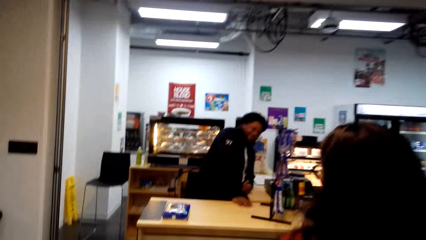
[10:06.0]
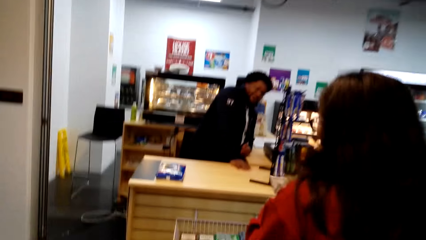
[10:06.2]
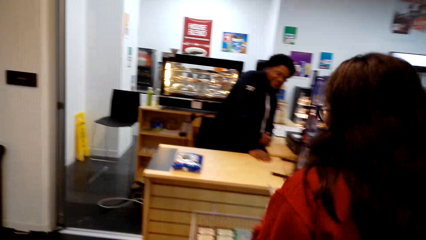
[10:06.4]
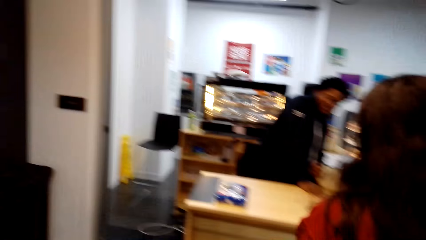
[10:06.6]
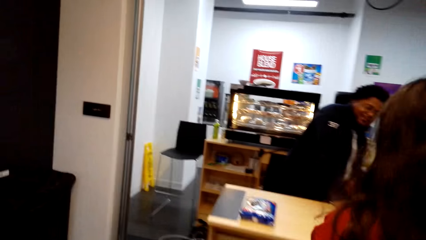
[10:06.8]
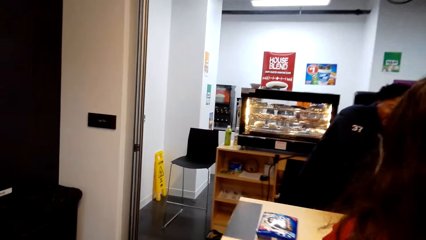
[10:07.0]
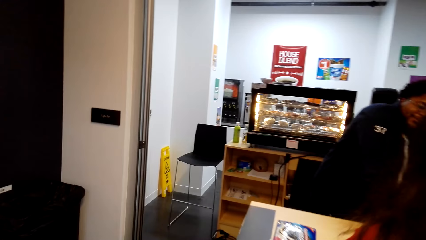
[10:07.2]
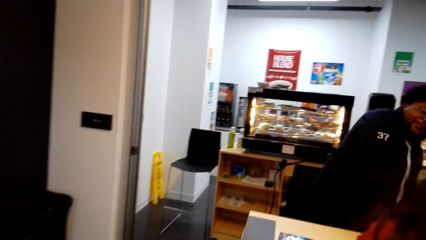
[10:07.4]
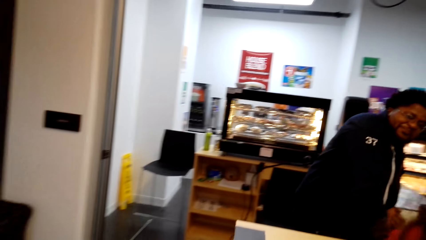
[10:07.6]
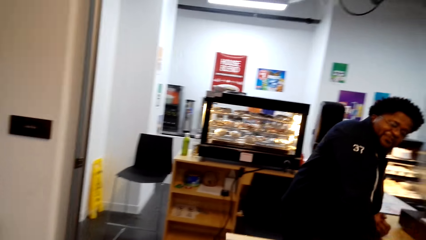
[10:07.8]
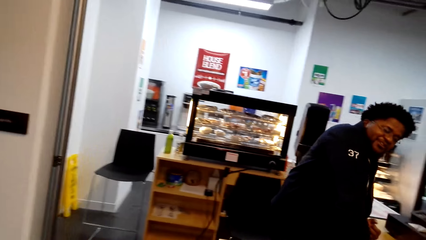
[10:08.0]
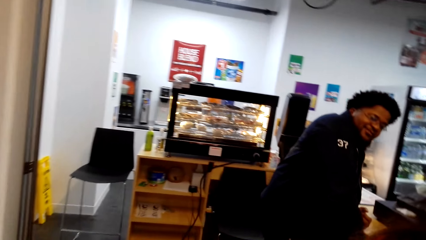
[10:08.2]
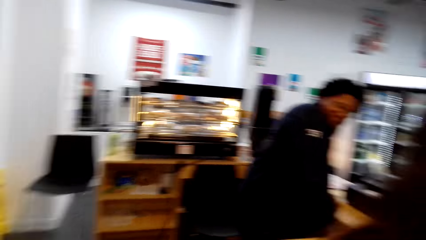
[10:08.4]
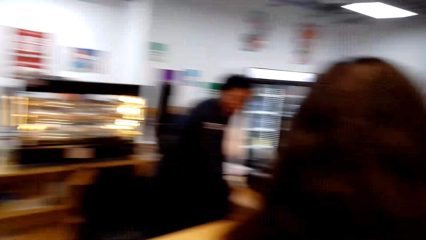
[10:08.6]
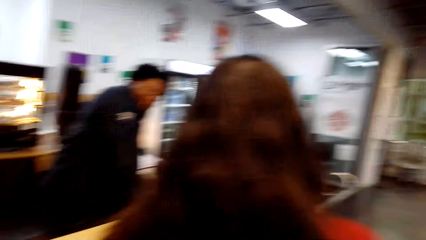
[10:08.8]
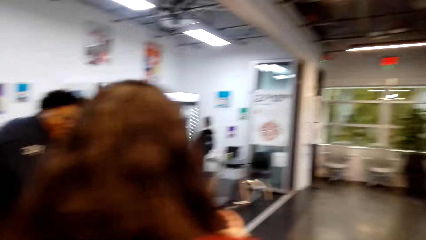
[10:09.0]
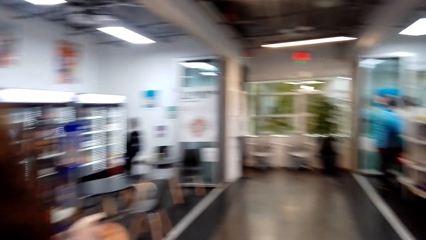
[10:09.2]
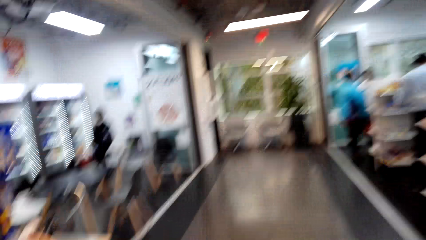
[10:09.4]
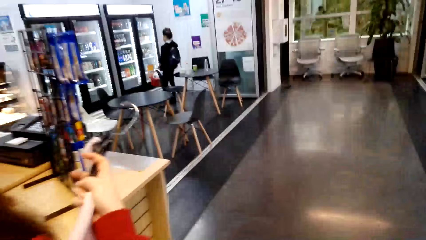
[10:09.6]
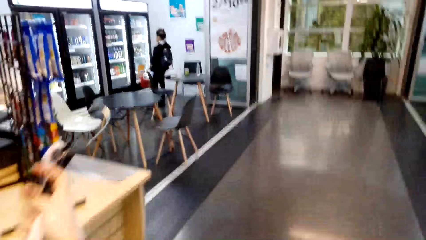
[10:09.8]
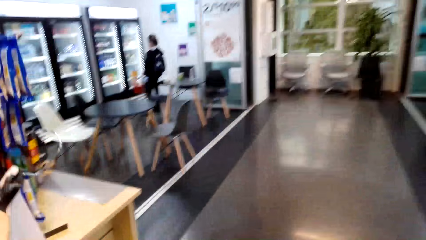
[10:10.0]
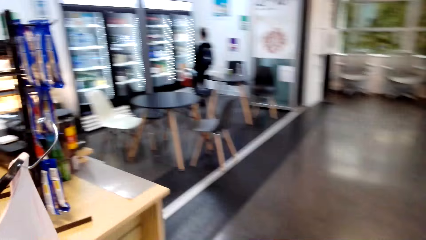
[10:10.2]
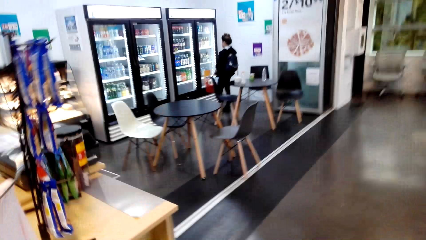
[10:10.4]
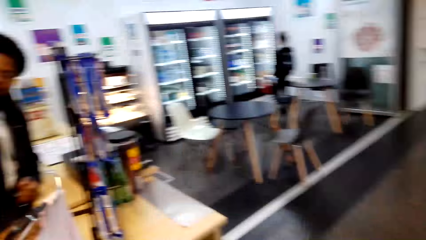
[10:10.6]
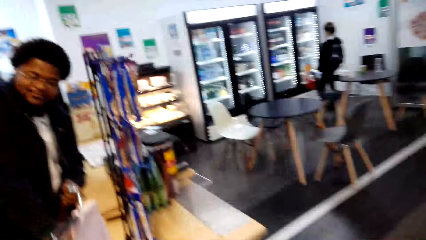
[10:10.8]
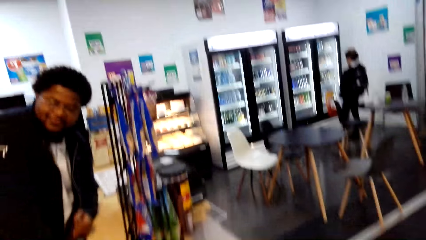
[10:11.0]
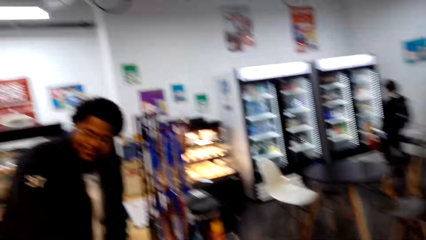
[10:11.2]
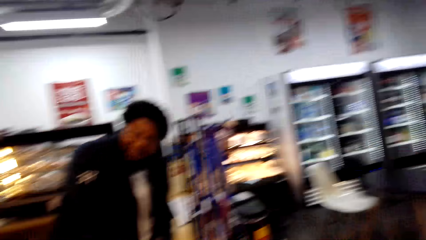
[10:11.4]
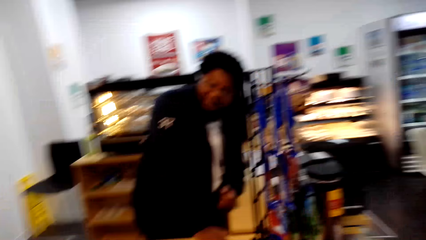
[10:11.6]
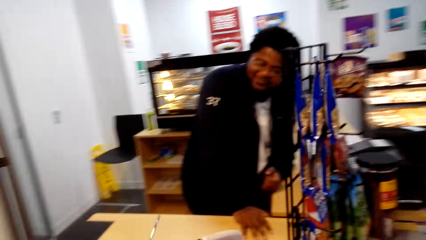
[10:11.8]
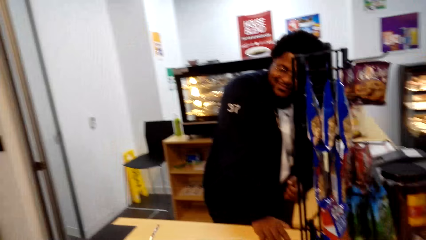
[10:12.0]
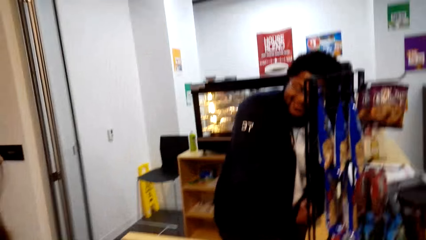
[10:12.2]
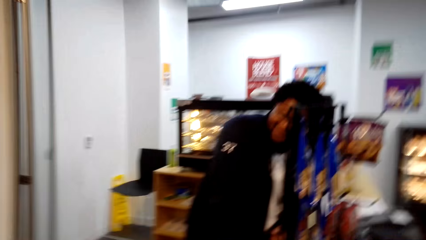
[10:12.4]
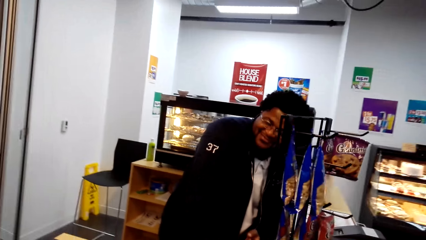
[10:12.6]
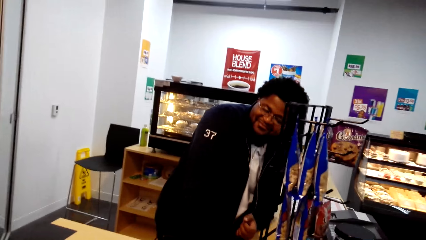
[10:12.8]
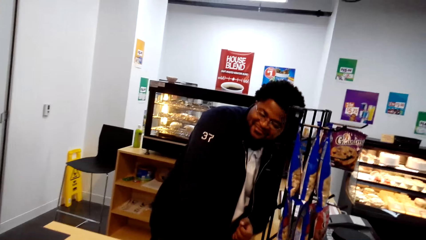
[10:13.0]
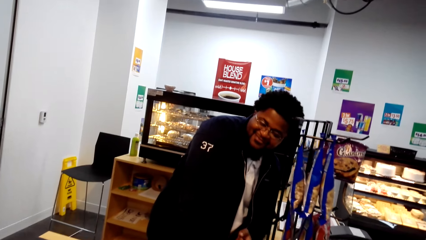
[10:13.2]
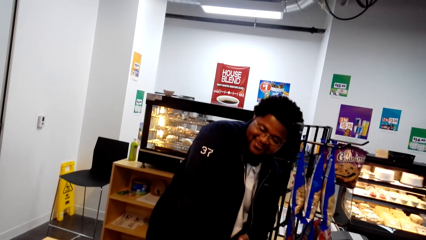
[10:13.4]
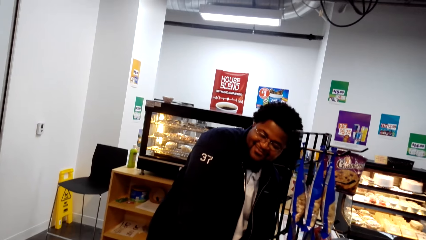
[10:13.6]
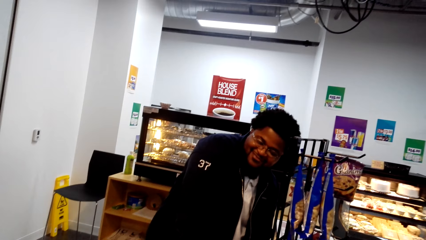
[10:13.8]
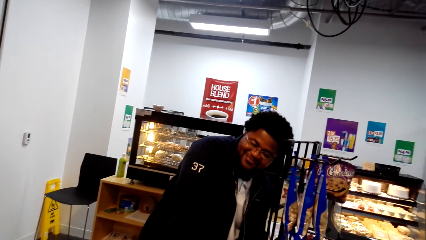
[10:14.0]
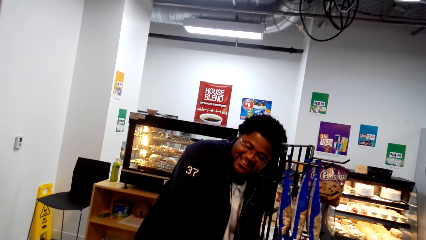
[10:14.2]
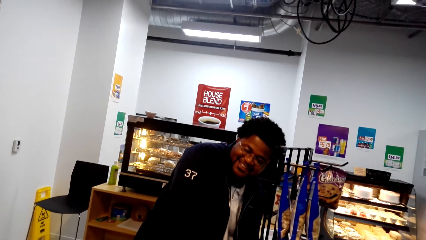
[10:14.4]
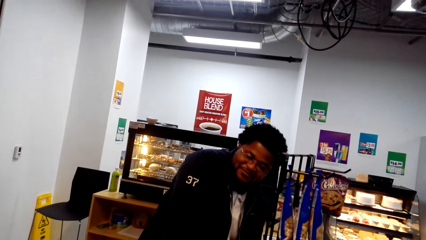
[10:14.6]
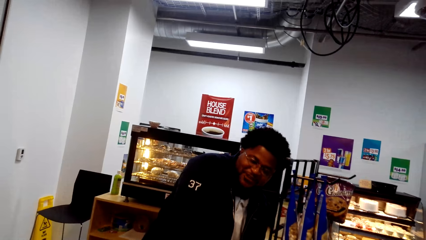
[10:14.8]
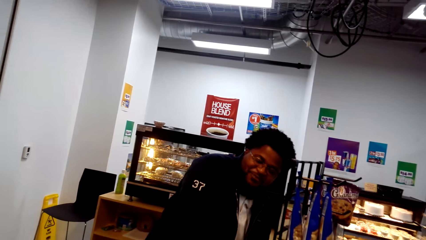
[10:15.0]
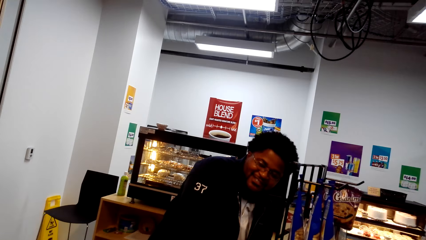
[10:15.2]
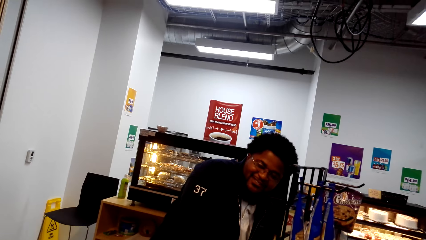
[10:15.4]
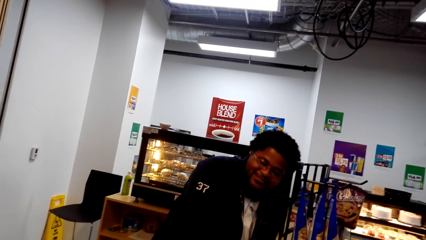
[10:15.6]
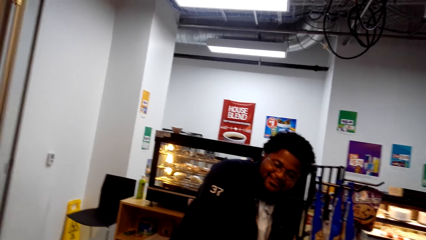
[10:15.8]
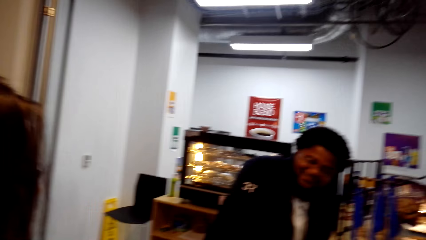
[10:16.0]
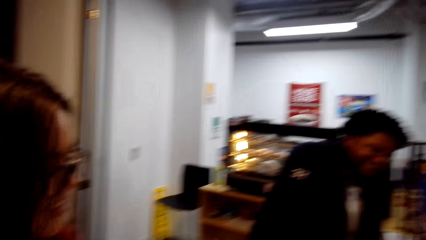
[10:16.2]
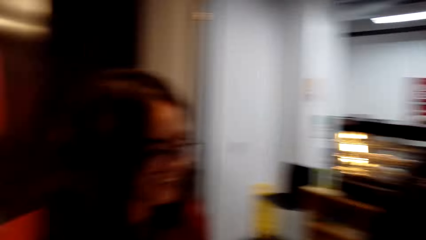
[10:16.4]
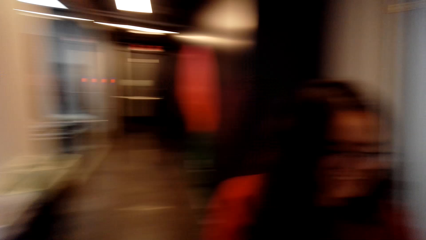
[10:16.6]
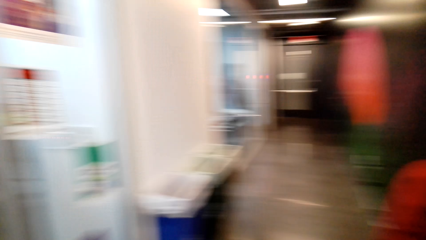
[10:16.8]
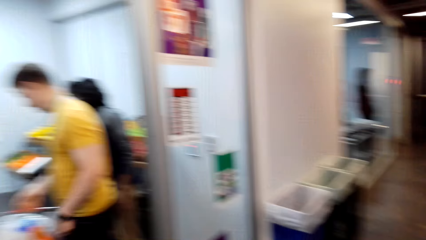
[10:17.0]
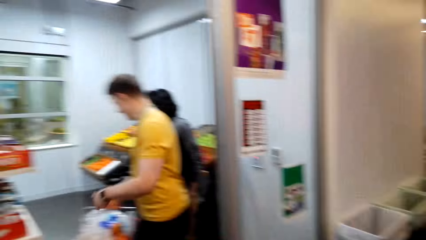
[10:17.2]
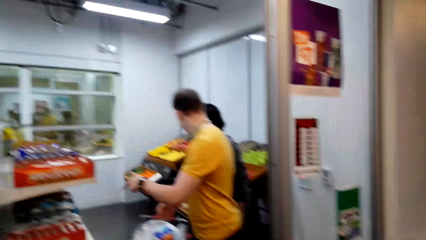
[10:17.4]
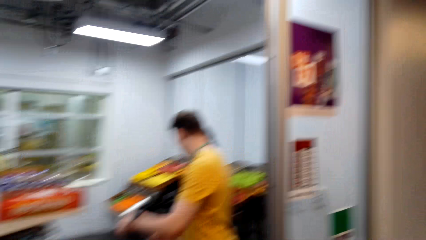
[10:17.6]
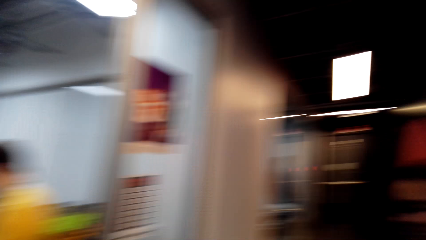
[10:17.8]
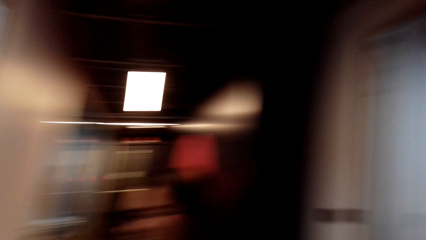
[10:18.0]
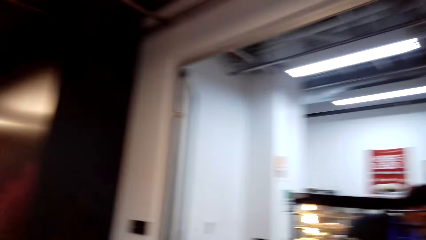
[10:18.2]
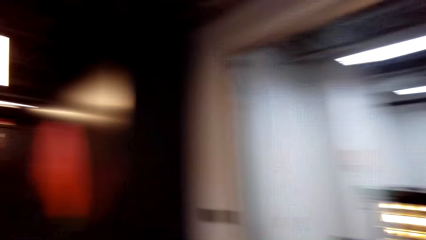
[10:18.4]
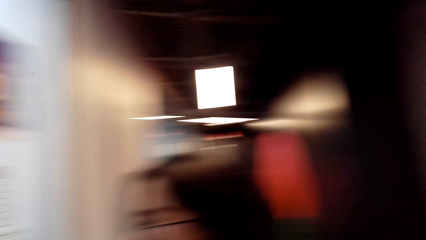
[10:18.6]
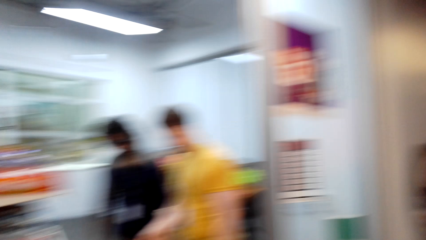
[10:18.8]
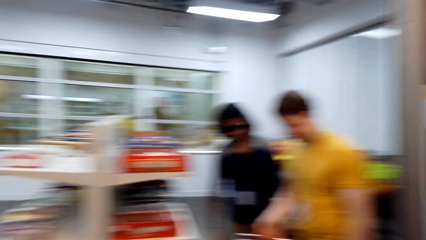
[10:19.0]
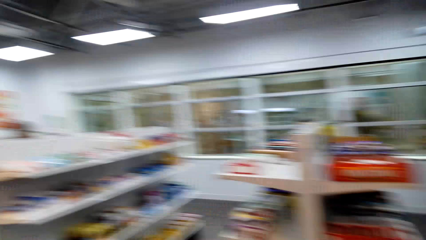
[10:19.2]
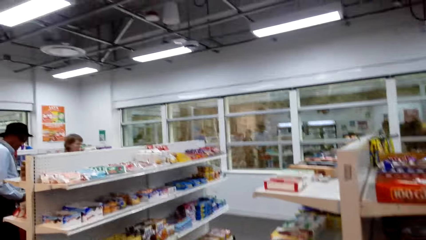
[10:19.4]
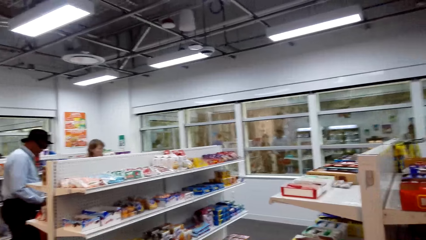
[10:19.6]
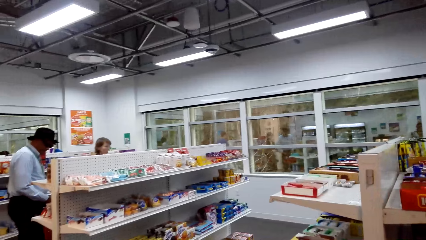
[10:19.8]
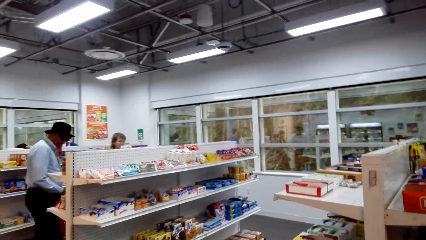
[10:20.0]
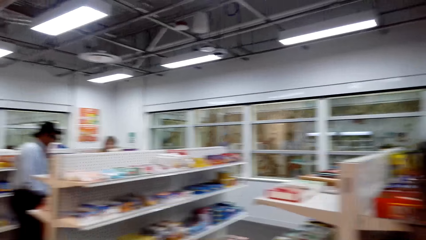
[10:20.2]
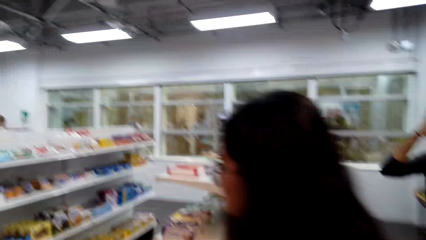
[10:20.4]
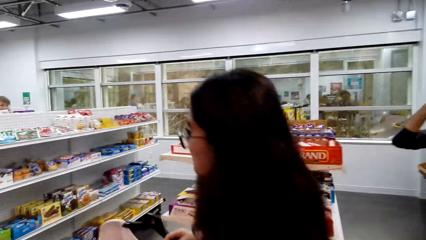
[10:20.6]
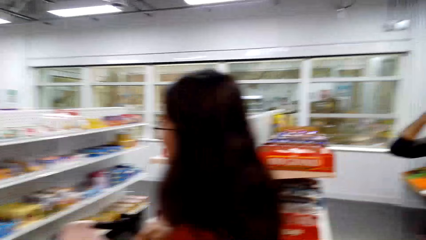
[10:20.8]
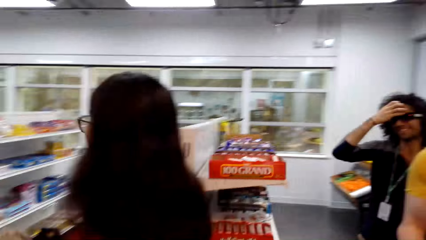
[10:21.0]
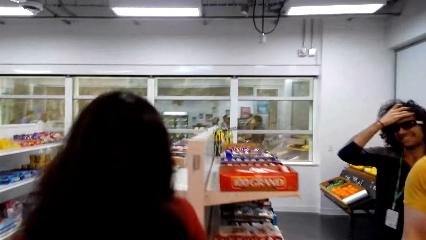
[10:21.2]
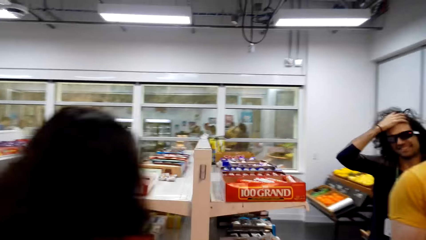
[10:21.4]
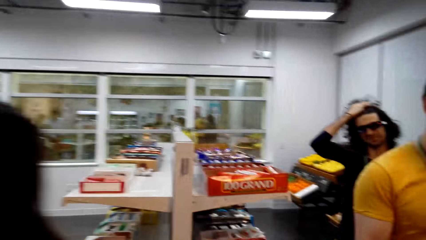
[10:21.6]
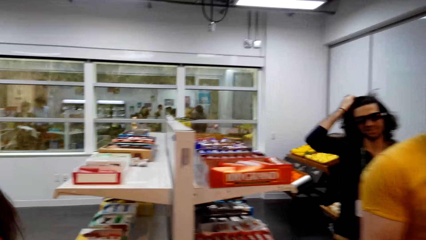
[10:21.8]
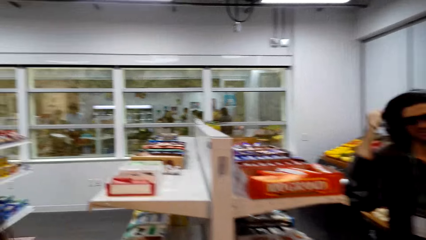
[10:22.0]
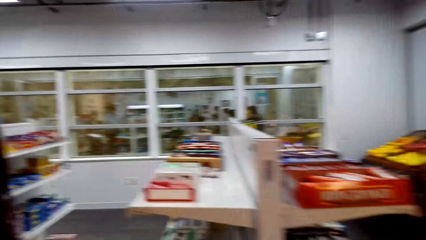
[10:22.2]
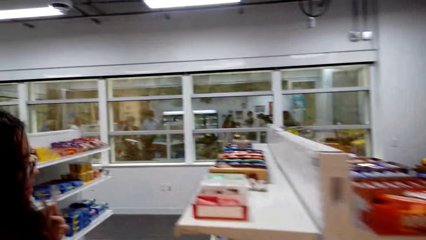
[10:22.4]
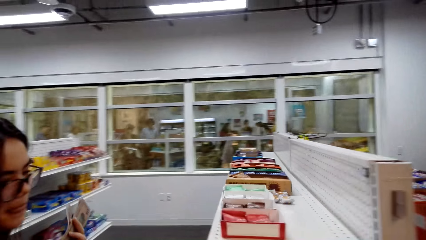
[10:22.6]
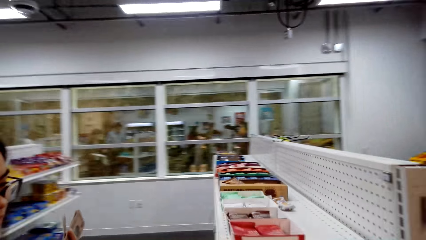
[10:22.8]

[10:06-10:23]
A person talks with another person. The camera wearer talks.
